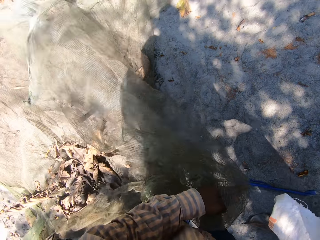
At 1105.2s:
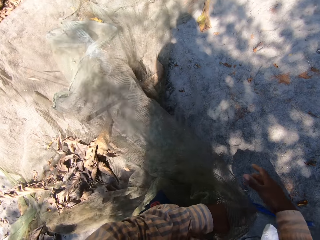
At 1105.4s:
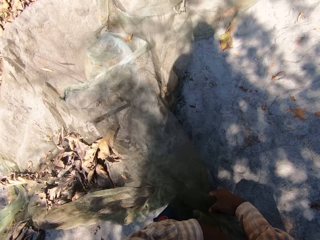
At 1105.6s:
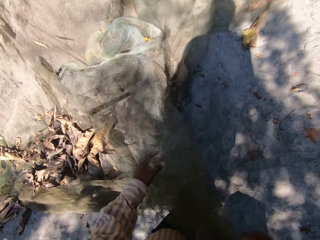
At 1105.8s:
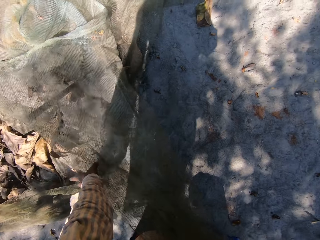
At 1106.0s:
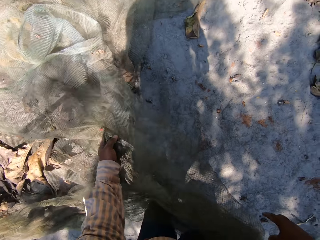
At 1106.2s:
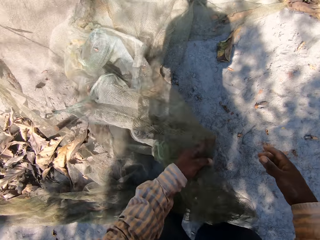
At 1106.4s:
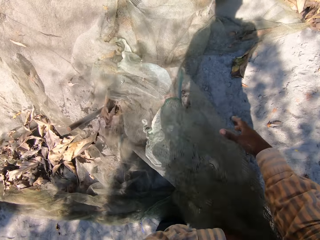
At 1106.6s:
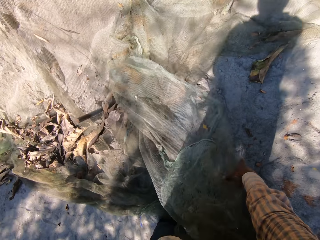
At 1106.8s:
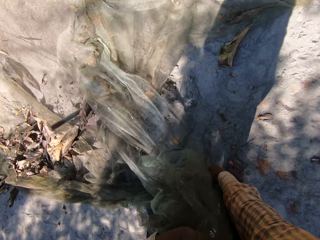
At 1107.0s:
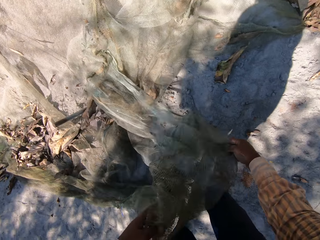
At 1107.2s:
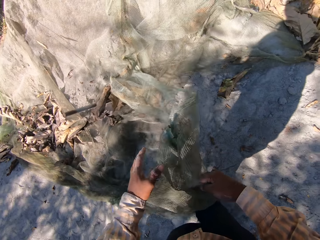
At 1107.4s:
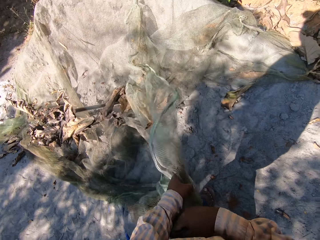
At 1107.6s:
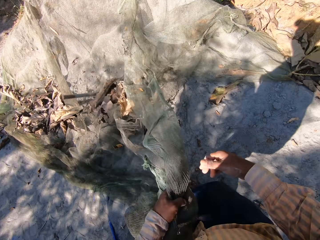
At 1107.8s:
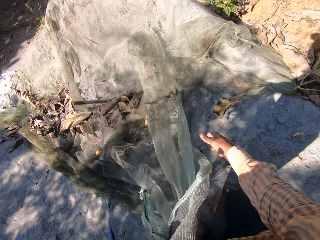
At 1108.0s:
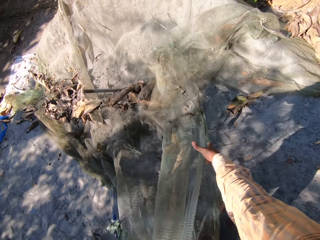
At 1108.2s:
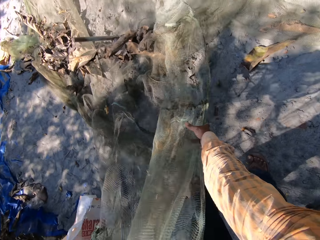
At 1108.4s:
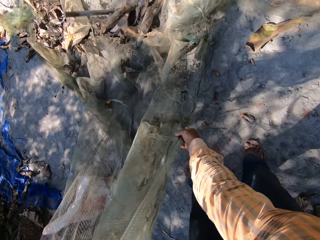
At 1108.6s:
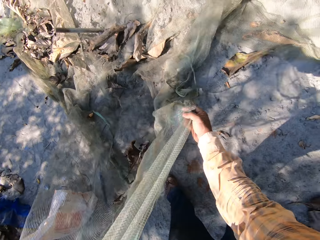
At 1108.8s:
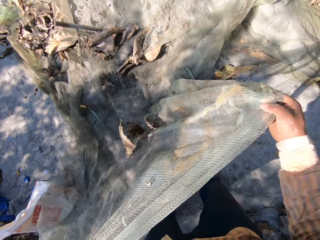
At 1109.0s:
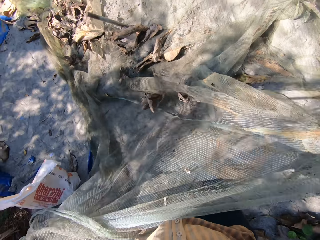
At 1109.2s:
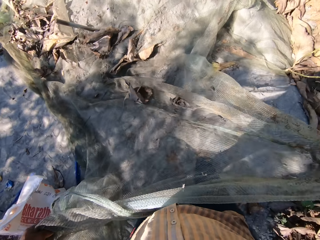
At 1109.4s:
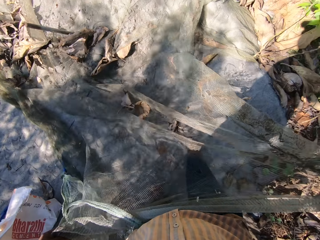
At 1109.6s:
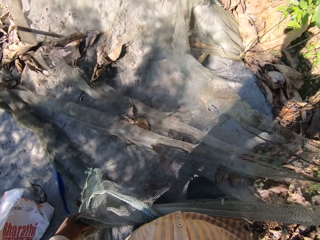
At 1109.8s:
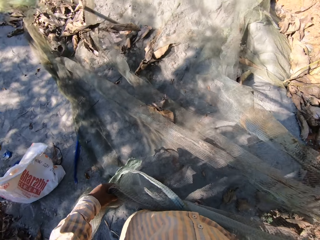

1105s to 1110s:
The camera wearer drops the sack on the ground with his right hand. He adjusts the net with both hands.

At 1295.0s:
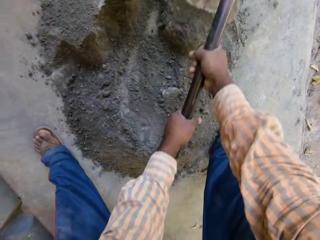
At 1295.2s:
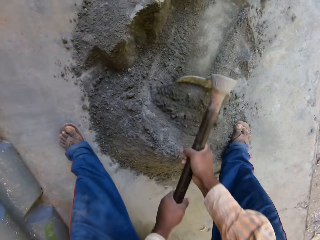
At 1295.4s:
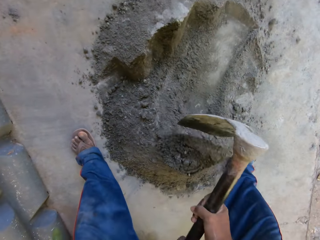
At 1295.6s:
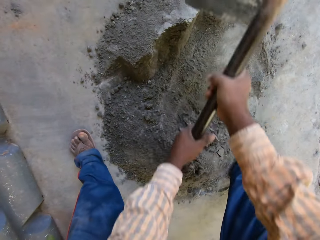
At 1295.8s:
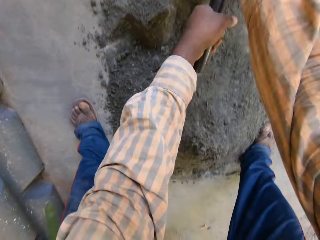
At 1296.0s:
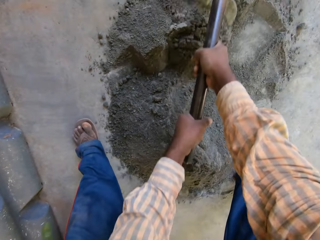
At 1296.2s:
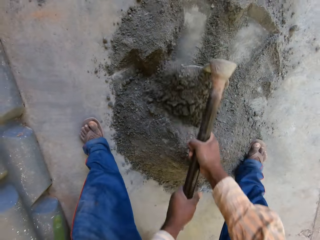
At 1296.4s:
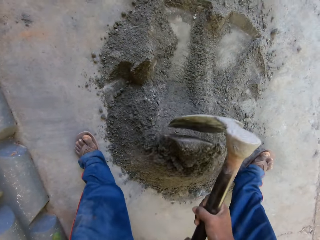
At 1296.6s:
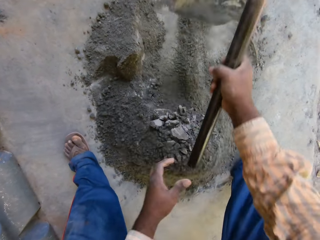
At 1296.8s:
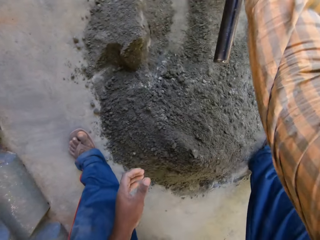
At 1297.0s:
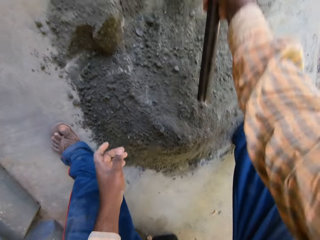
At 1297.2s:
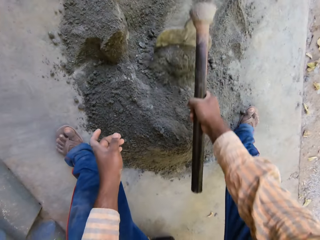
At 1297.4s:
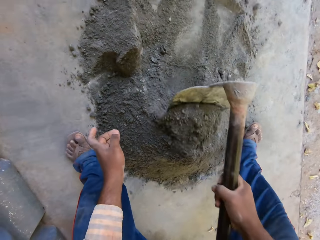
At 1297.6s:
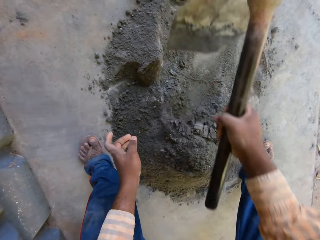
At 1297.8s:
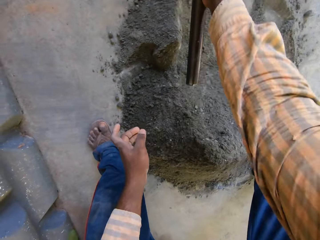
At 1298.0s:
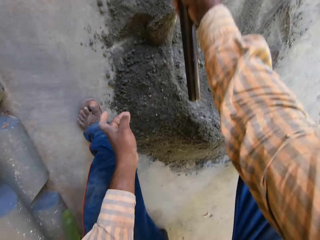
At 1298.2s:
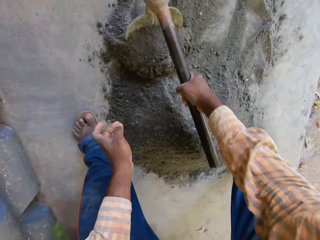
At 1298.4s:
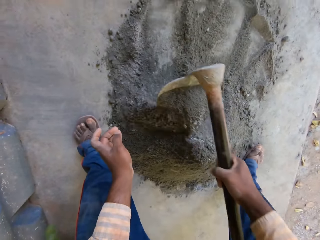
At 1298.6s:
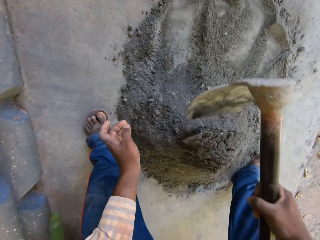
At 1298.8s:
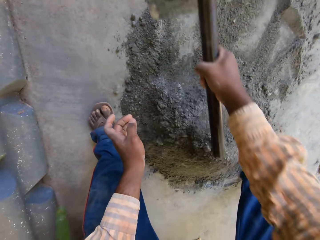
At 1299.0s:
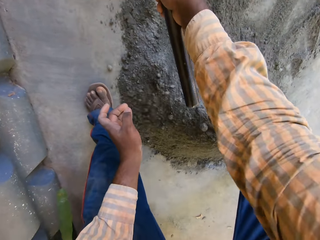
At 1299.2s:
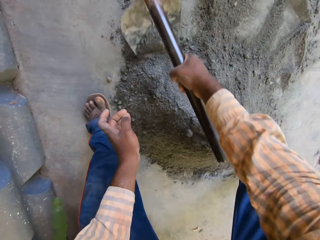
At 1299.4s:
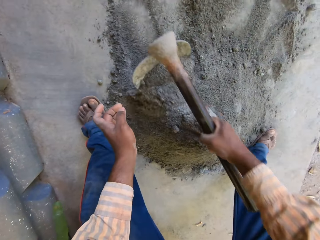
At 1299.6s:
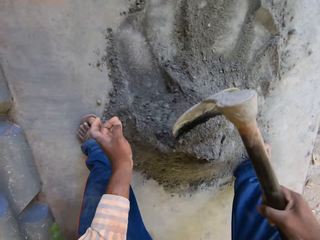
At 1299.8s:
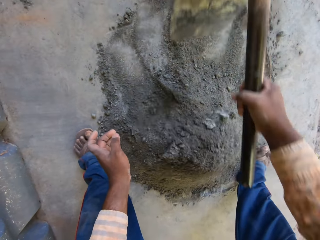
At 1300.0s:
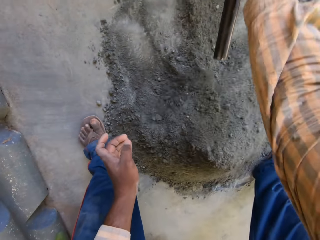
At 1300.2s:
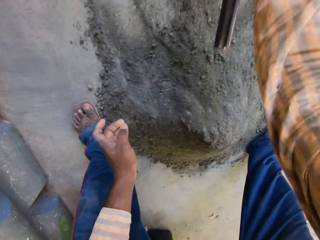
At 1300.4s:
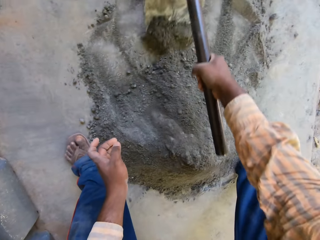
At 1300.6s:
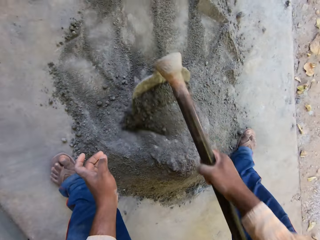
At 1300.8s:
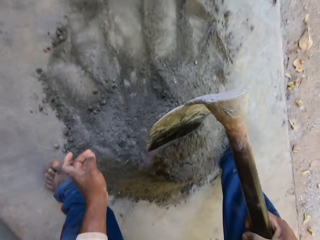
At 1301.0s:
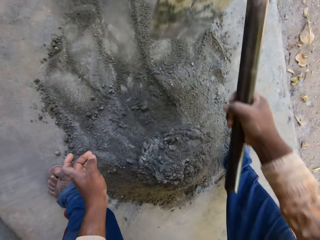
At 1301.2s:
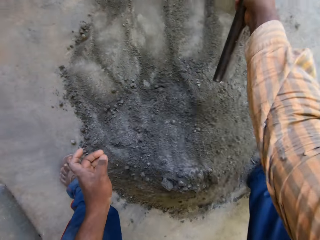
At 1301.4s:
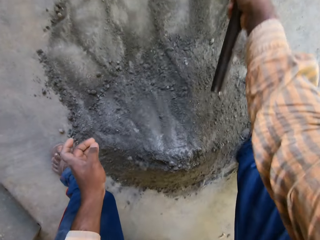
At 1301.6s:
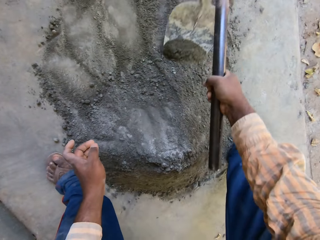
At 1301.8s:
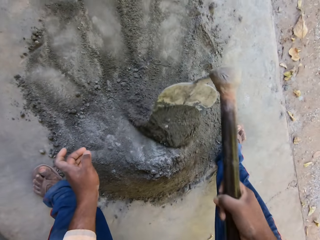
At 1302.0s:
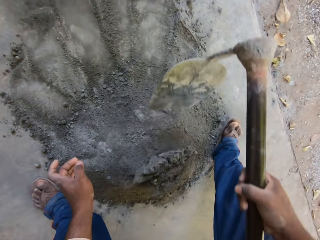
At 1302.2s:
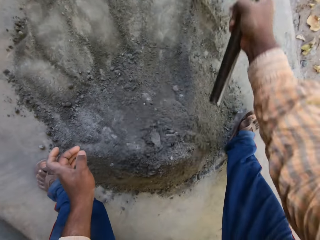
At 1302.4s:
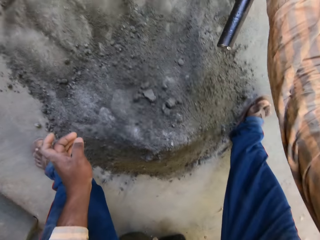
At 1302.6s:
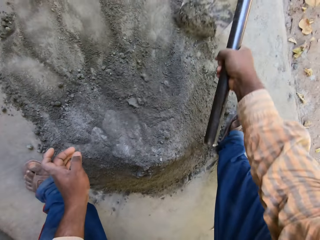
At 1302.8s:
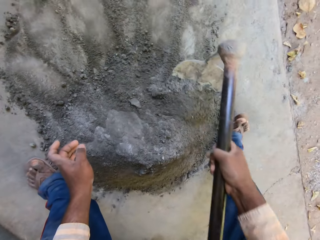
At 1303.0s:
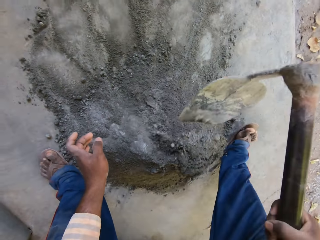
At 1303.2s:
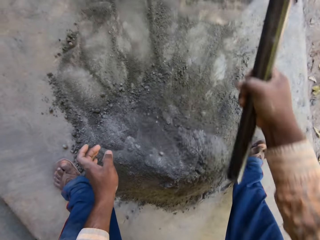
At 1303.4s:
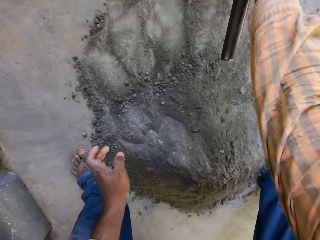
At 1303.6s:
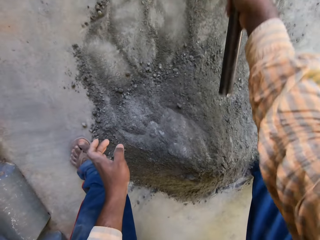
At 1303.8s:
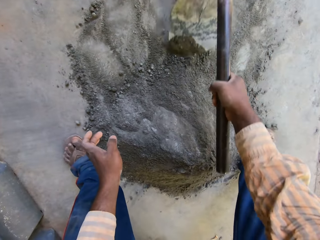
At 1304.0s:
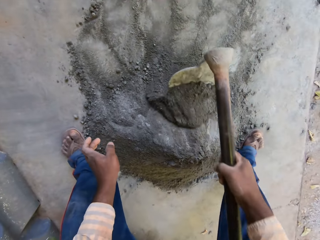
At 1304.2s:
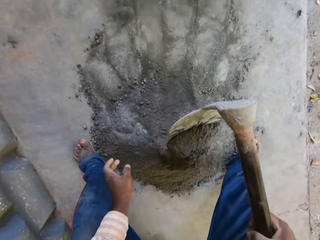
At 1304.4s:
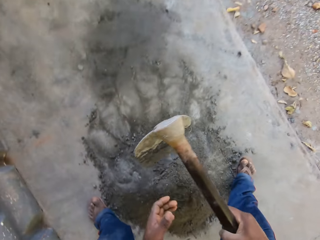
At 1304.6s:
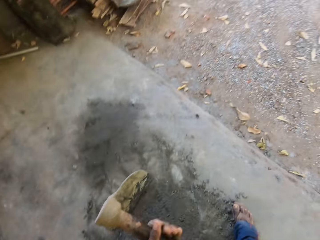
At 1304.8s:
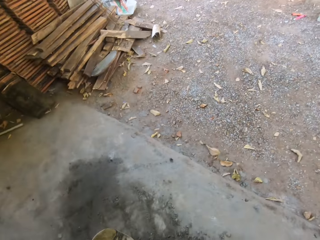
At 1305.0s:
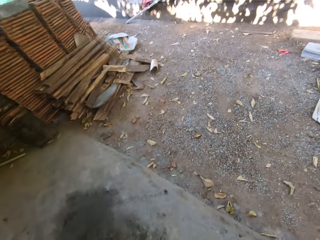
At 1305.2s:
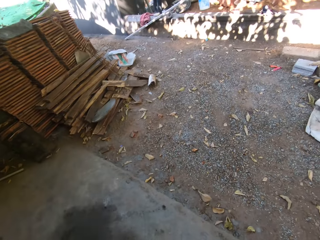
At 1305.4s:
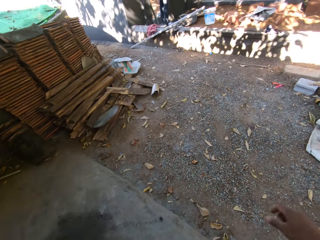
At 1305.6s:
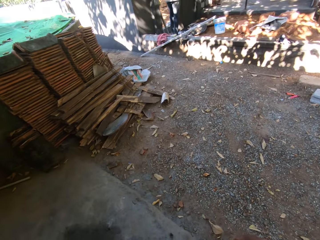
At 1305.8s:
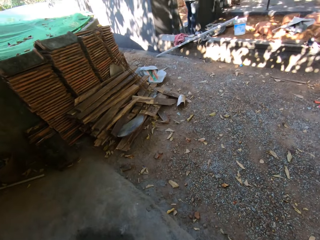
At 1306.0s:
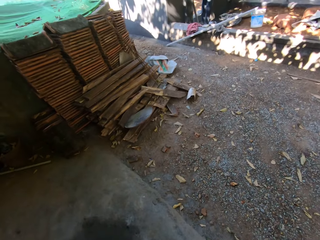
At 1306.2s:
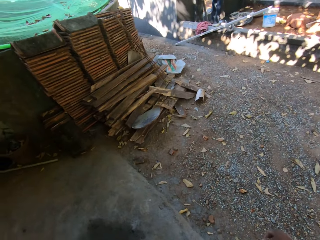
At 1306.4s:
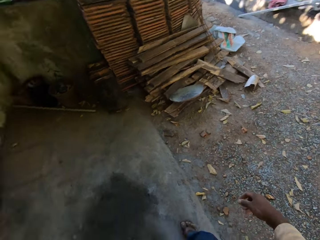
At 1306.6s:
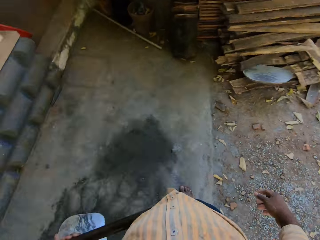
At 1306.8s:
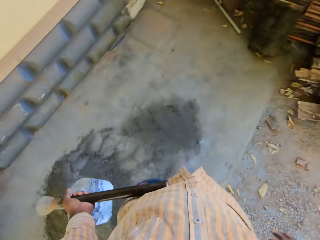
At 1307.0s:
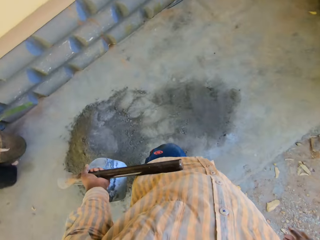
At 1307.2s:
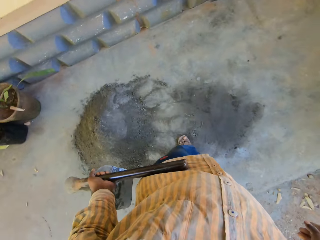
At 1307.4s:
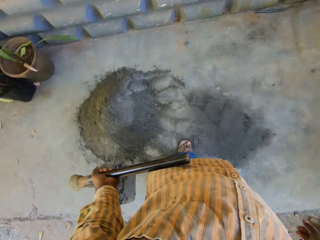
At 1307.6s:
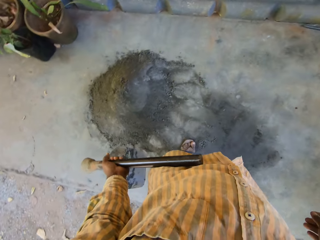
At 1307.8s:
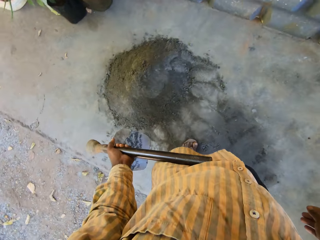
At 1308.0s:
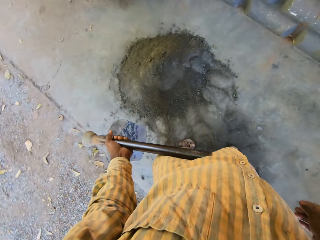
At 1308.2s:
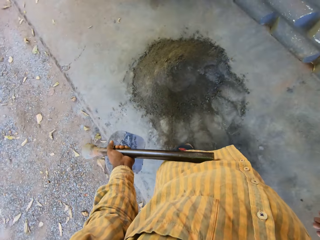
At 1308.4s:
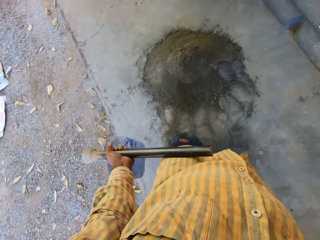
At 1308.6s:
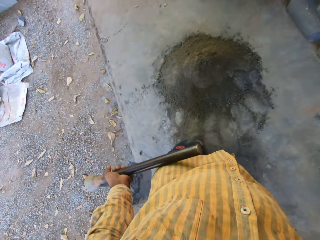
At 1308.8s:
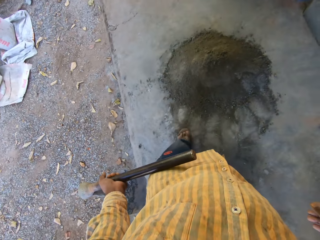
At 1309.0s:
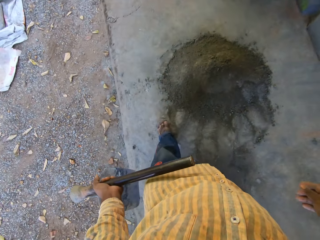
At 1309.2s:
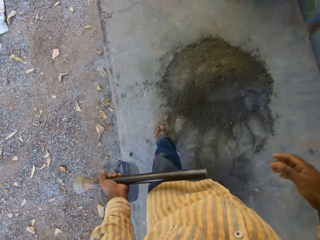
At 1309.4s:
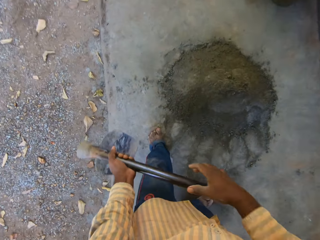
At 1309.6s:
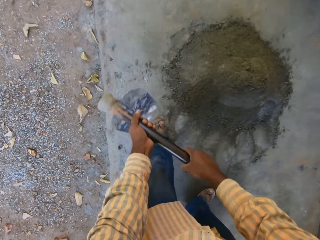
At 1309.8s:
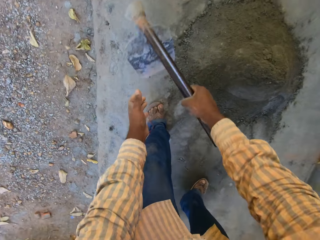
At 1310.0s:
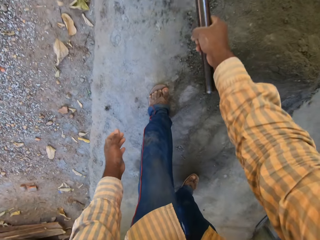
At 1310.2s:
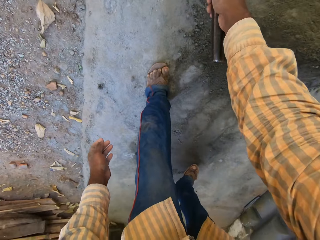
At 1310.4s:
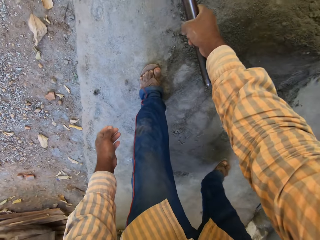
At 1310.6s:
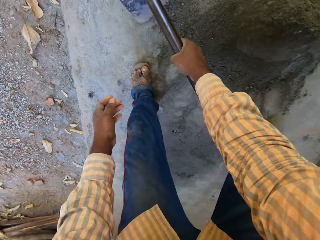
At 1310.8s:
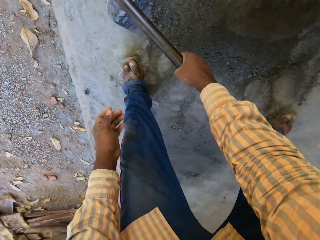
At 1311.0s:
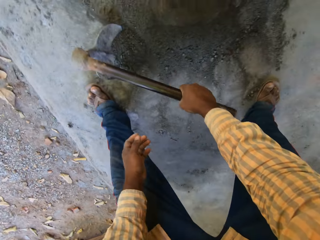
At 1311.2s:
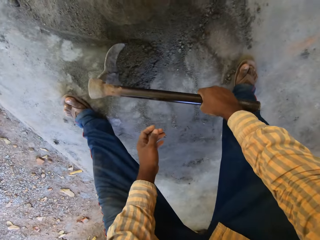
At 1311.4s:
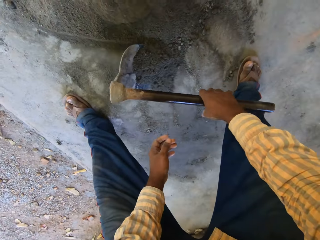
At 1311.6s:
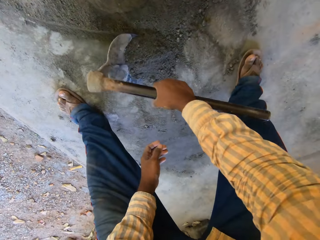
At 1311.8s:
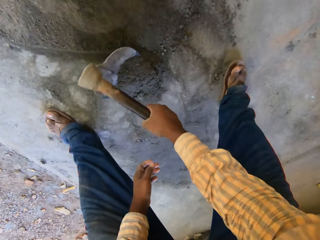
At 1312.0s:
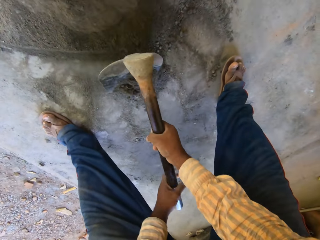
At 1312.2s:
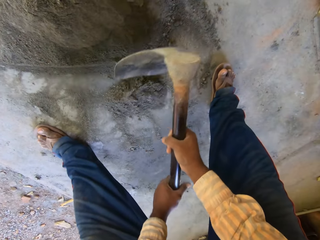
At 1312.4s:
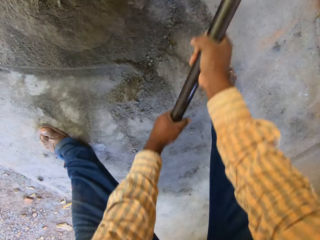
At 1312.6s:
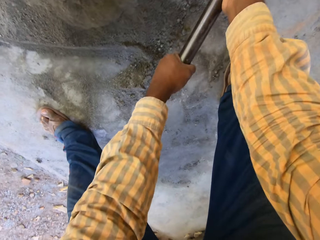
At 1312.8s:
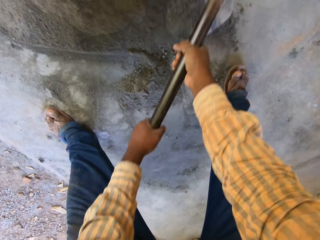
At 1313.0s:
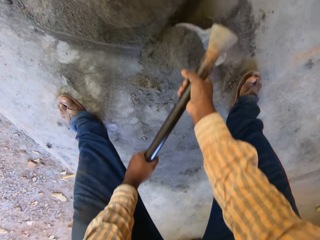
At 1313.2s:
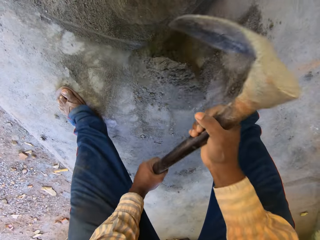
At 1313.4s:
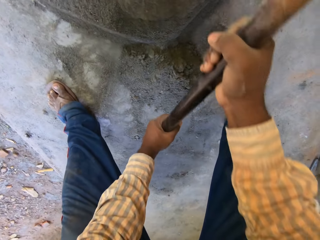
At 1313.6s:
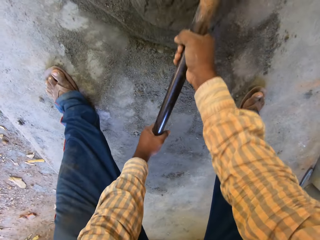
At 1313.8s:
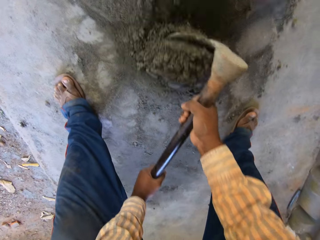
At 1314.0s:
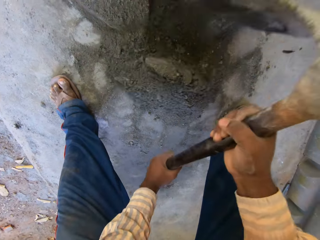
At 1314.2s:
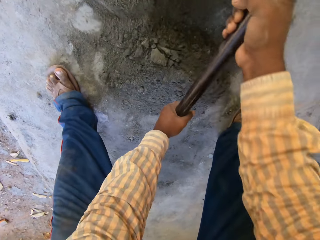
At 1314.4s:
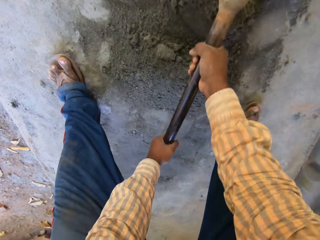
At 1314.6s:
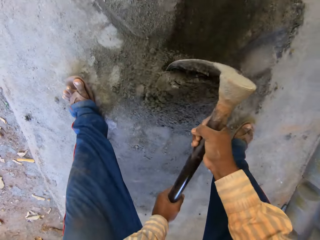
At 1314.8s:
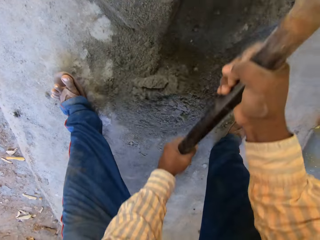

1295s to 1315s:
The camera wearer mixes the cement and sand with the hoe in his right hand. He looks around. He mixes the cement and sand with the hoe in his right hand again. He mixes the cement and sand with the hoe in both hands.
